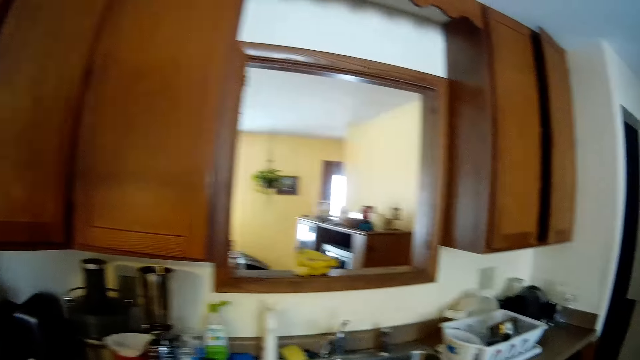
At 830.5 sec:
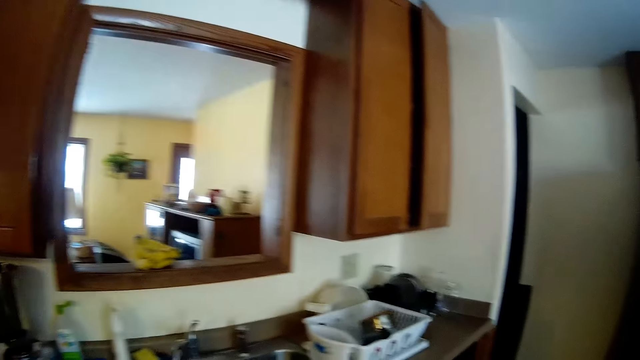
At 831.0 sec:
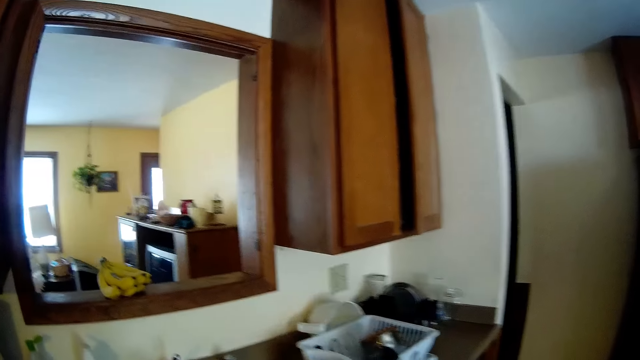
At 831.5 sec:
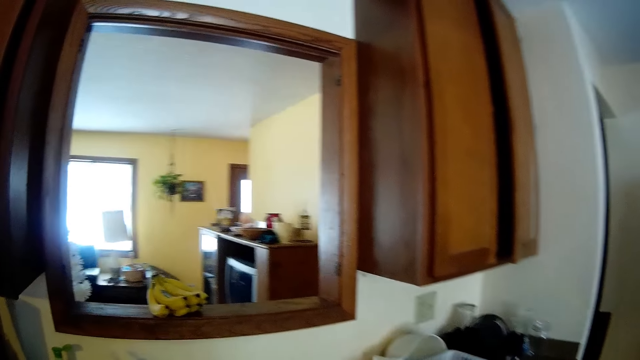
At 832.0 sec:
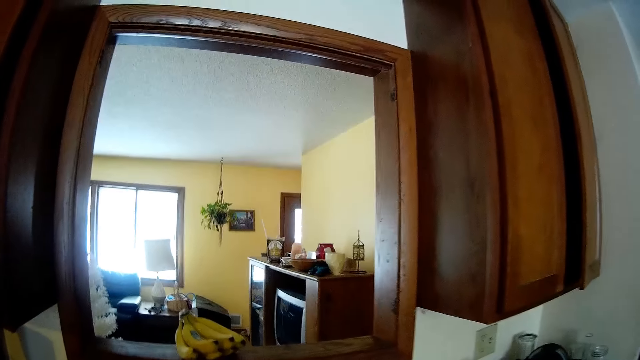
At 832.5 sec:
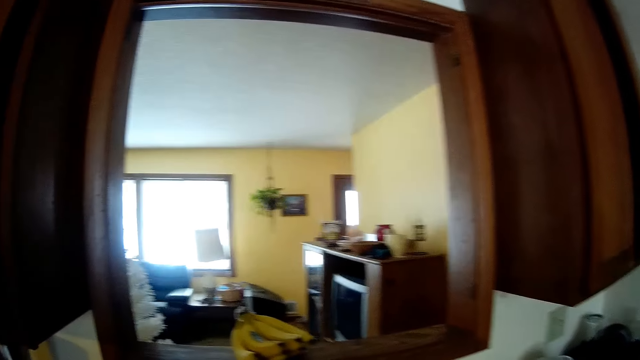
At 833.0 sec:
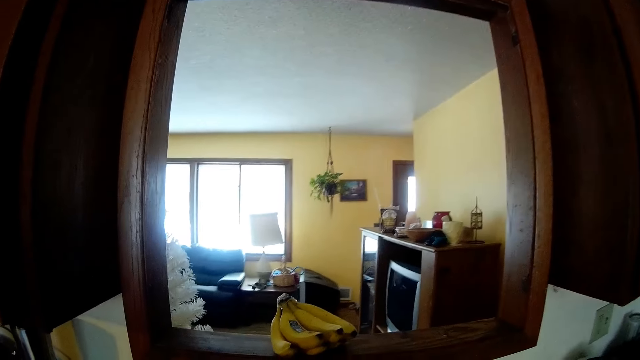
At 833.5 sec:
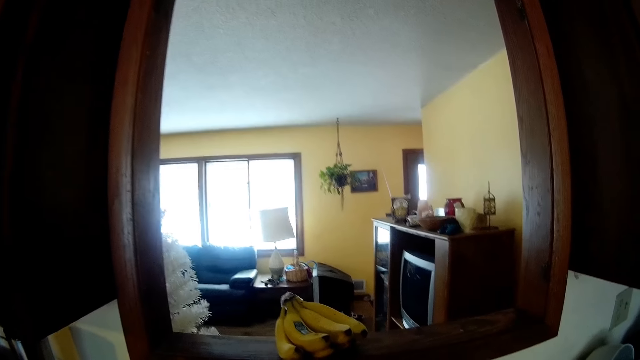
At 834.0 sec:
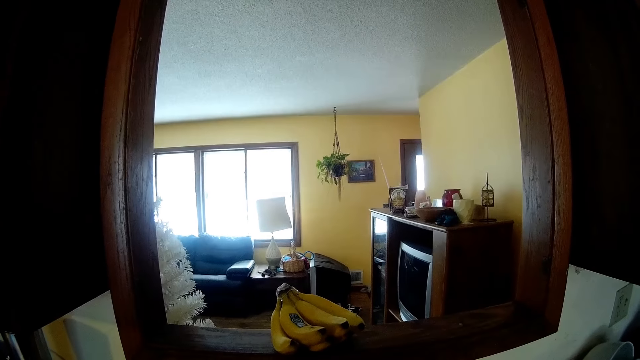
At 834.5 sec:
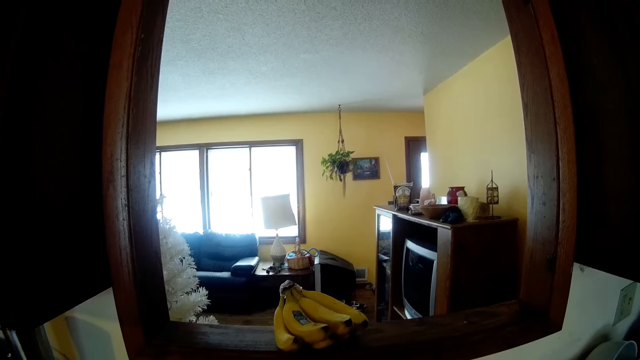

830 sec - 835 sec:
The camera wearer stops at the kitchen window.

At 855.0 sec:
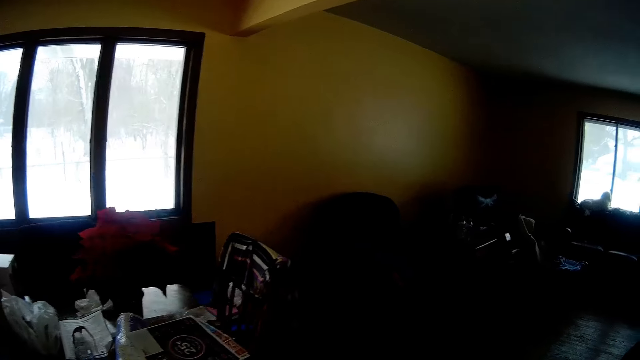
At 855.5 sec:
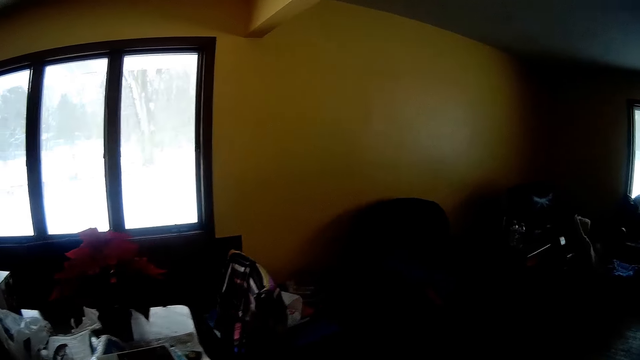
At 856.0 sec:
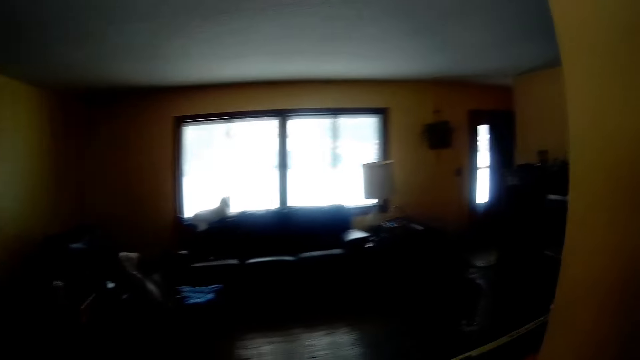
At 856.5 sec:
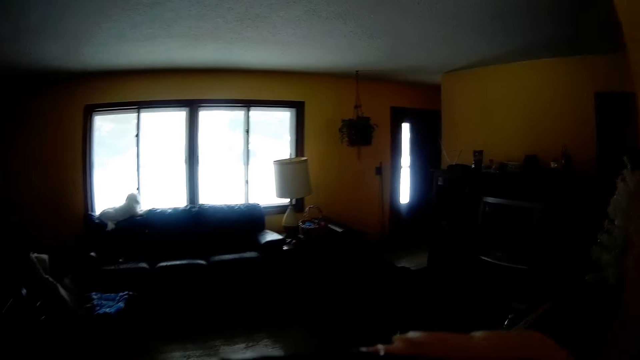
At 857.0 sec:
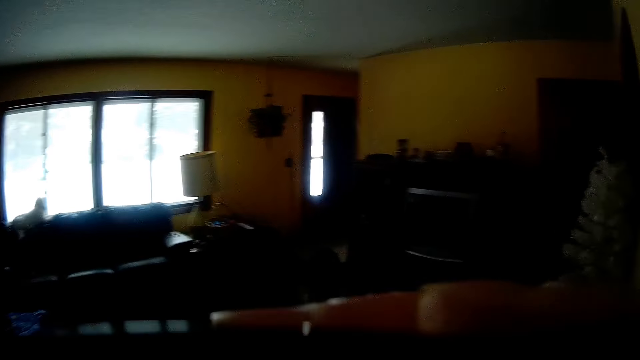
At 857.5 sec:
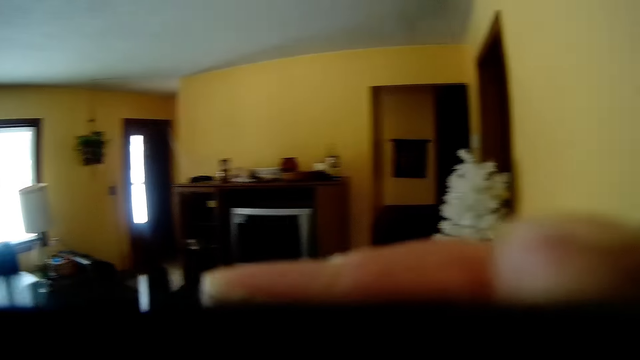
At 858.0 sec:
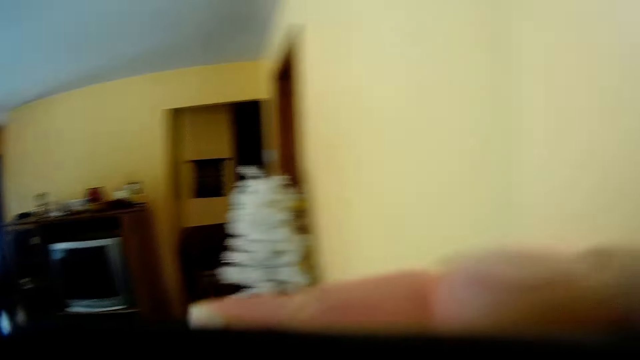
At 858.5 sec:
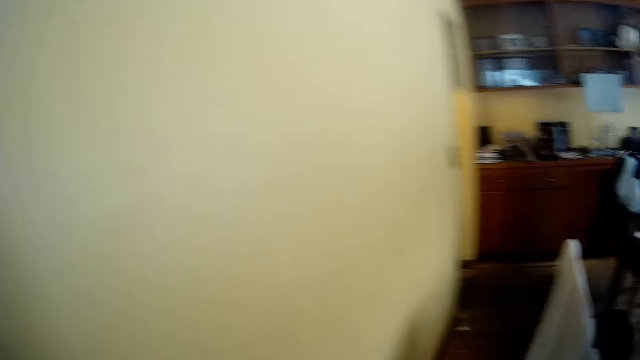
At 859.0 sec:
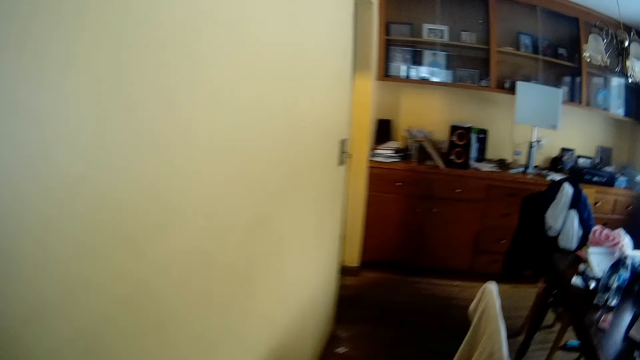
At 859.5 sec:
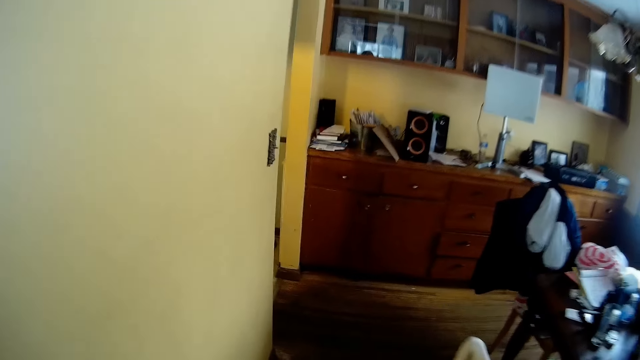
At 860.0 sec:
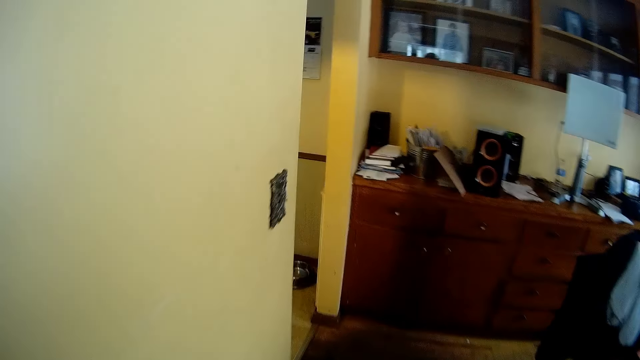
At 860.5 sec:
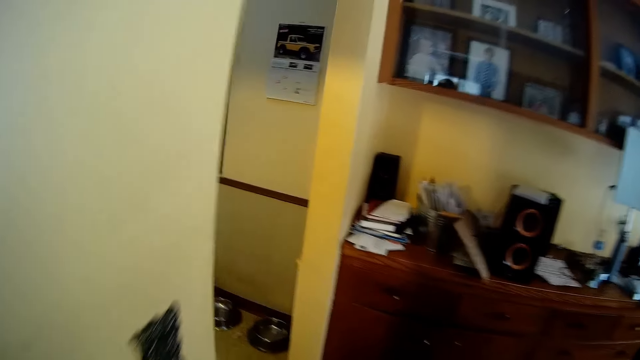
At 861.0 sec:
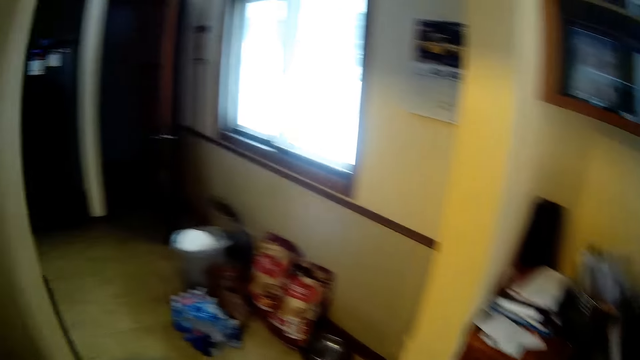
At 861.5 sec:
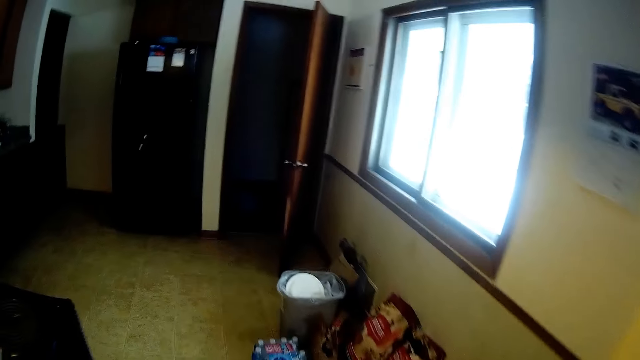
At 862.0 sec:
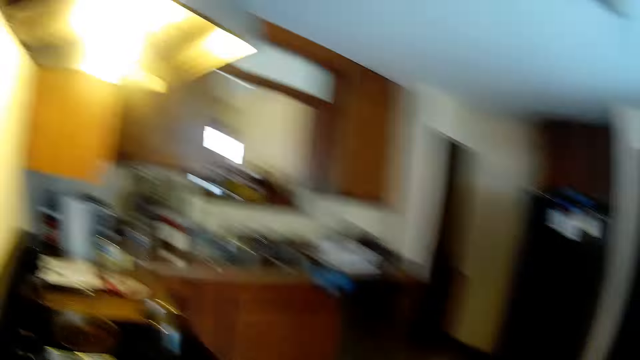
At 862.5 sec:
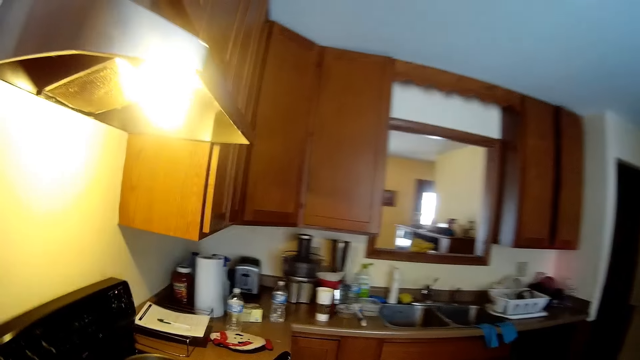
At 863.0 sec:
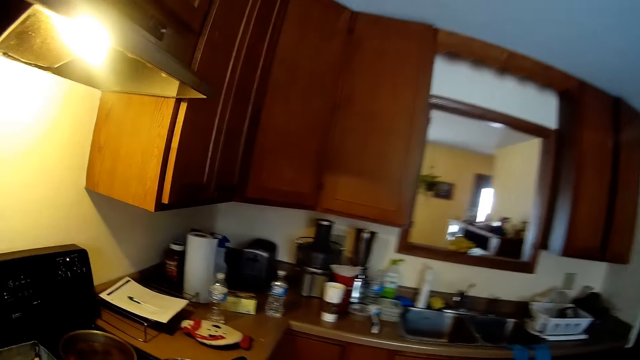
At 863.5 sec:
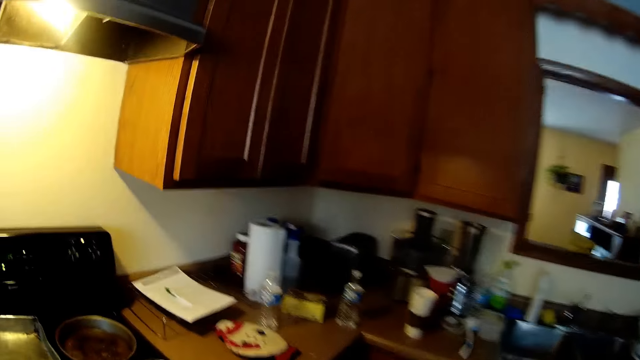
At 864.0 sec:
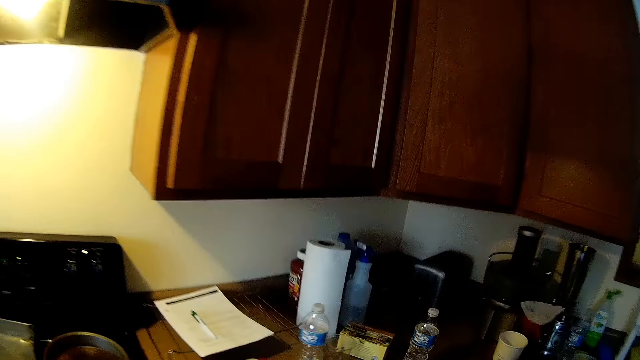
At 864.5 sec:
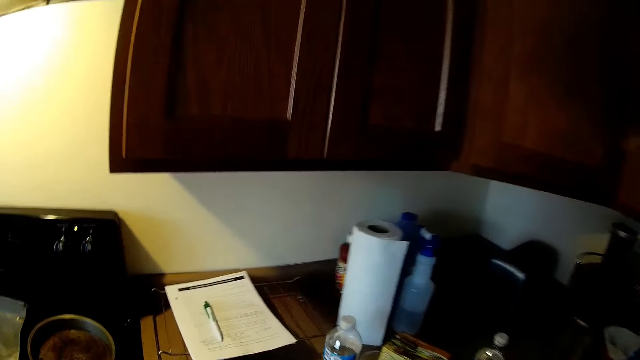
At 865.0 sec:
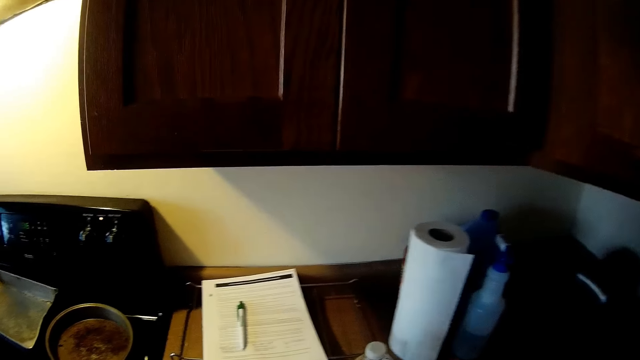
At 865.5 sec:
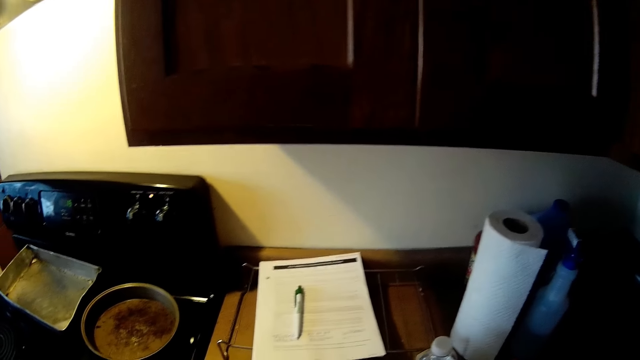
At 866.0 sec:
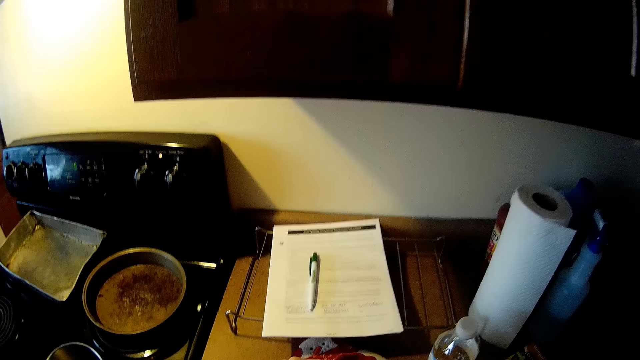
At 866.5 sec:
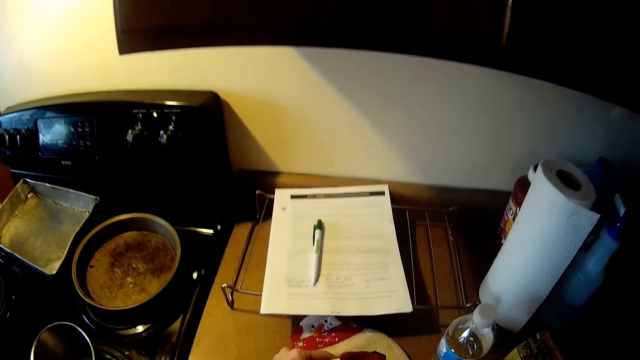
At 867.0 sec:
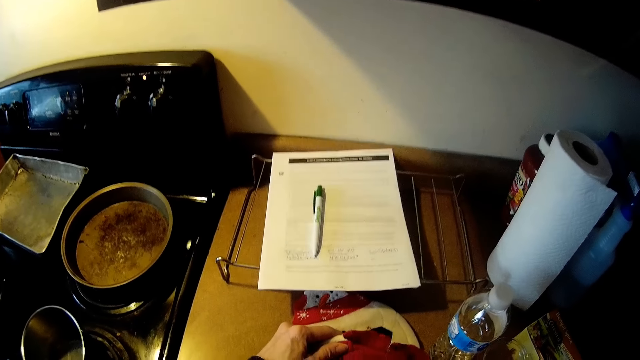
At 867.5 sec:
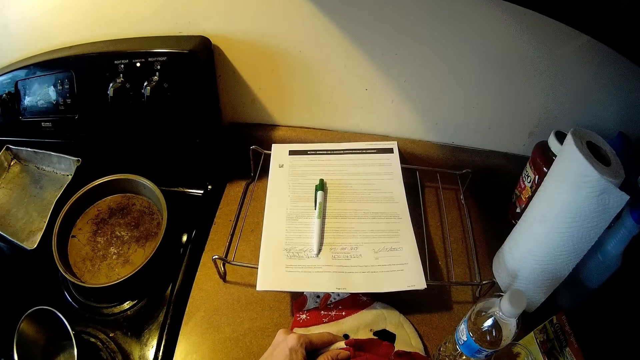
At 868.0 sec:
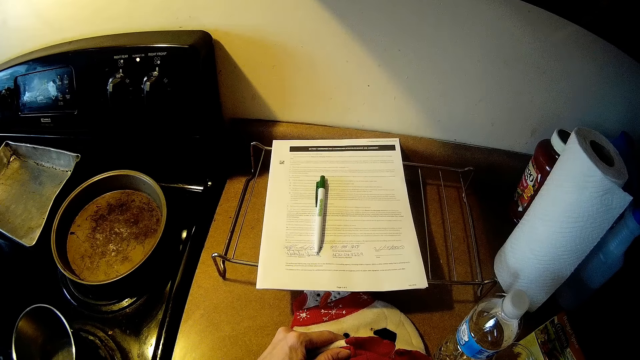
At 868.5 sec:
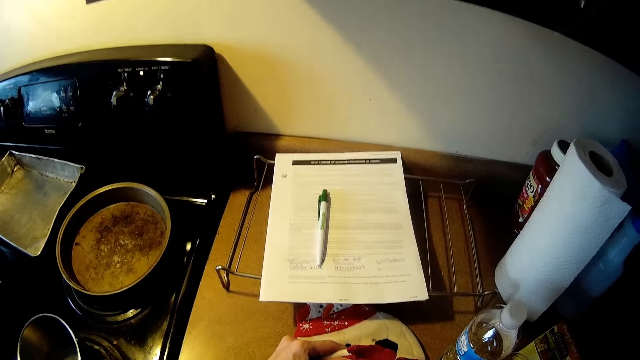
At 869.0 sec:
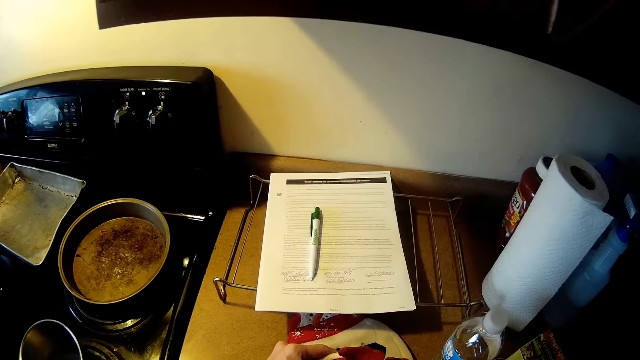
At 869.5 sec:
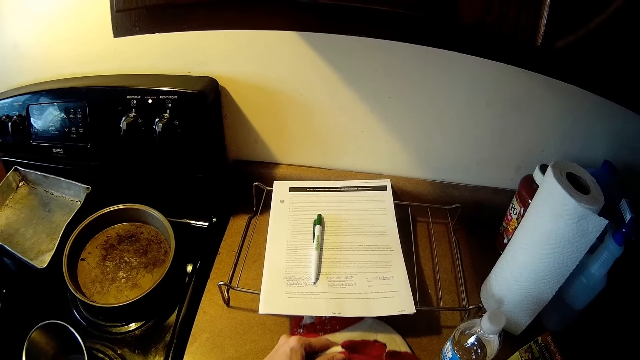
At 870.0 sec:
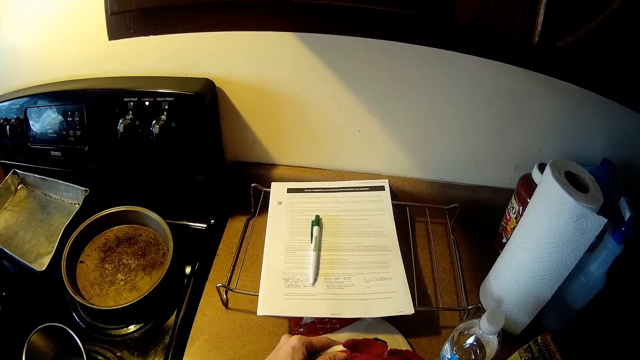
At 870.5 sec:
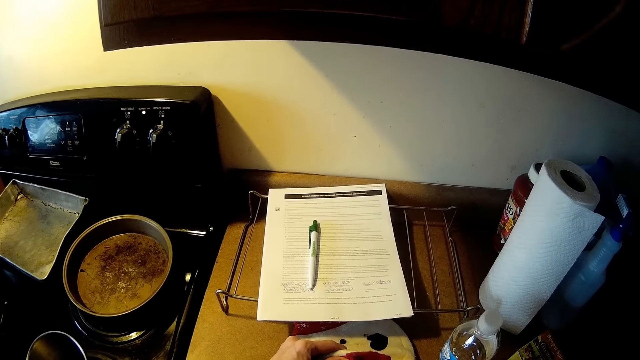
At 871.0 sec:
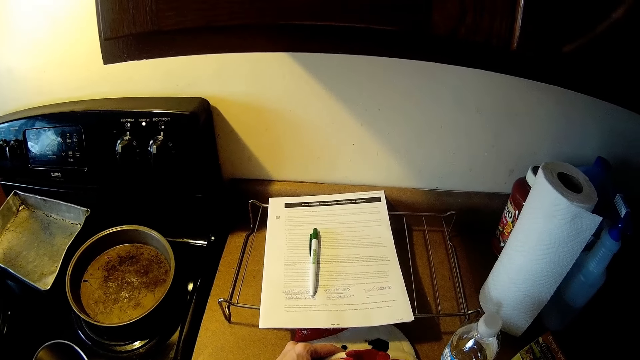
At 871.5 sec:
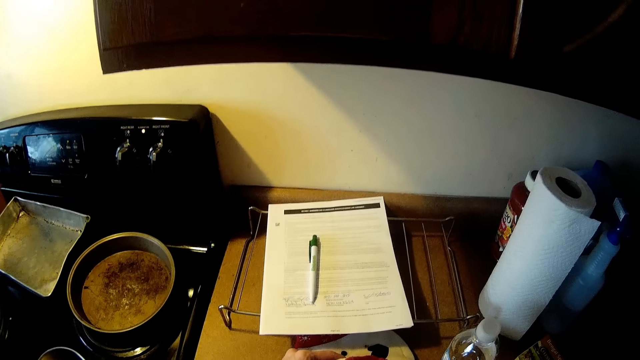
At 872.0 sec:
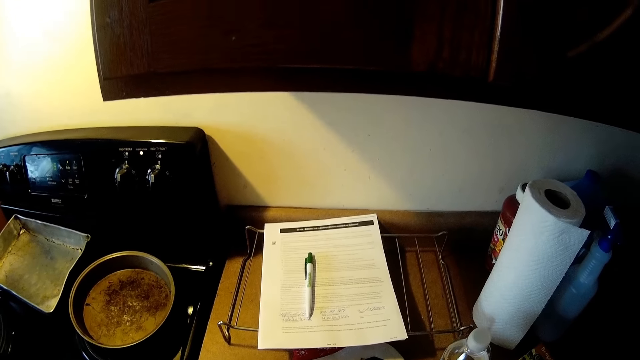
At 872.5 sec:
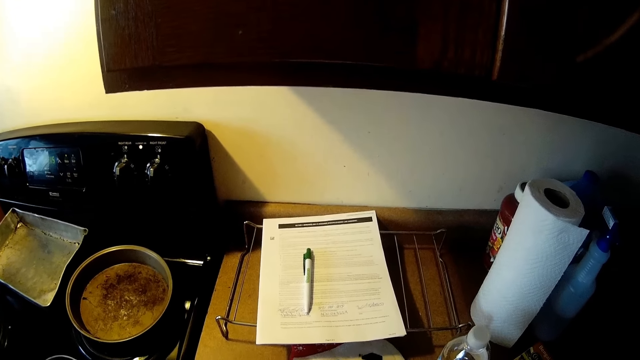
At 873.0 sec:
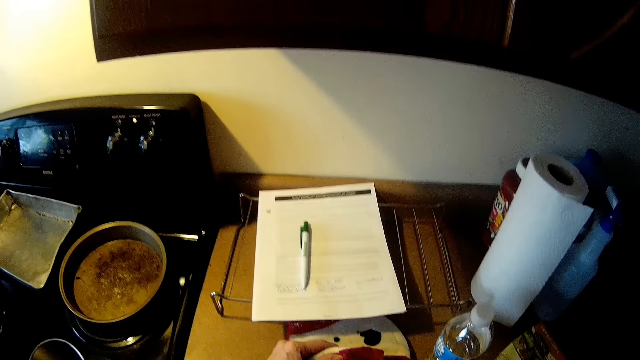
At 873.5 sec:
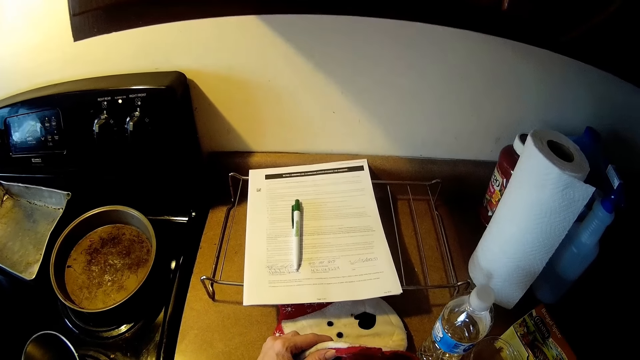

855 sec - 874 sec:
The camera wearer drinks coffee from a cup in his right hand. He walks to the kitchen from the parlor. He turns a teddy on the kitchen slab up with his left hand. He stops at the kitchen counter. He touches an oven glove.
